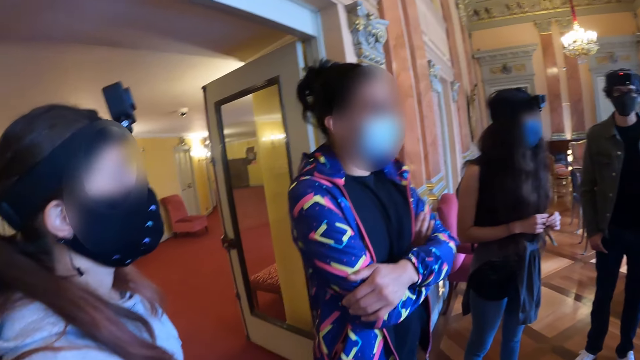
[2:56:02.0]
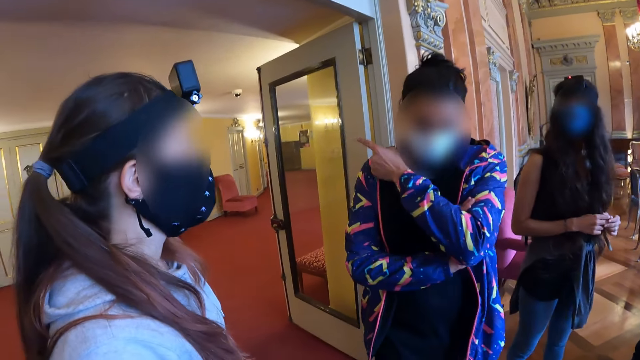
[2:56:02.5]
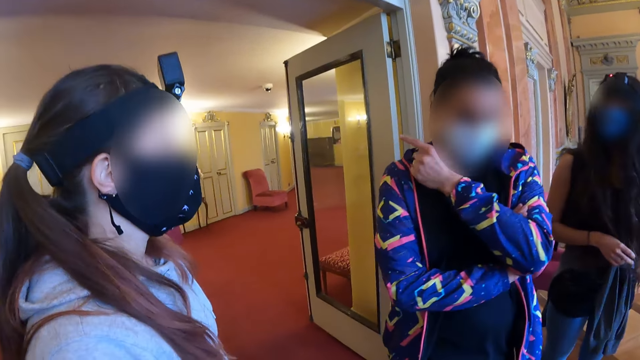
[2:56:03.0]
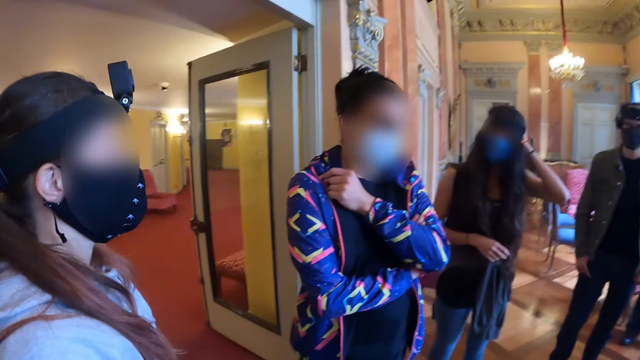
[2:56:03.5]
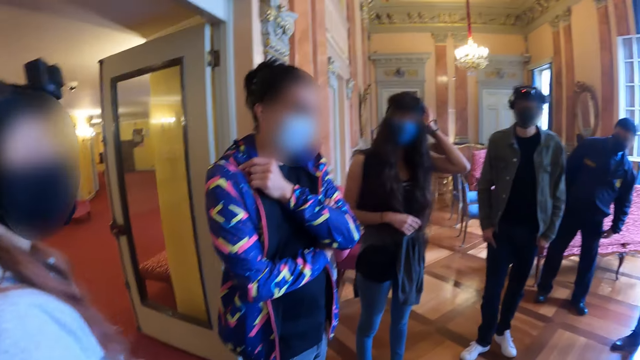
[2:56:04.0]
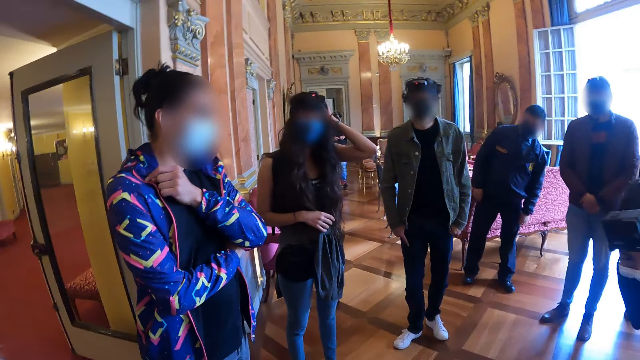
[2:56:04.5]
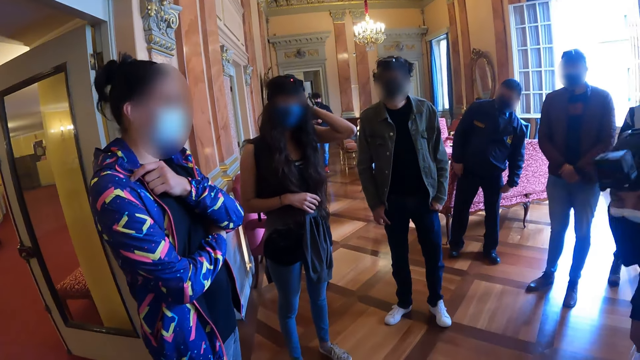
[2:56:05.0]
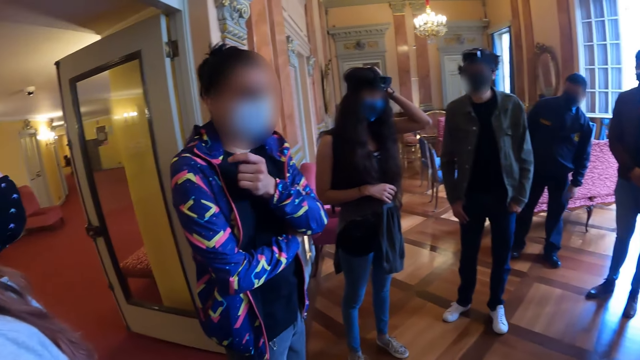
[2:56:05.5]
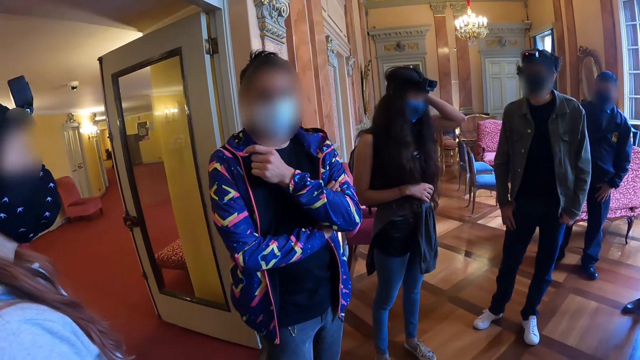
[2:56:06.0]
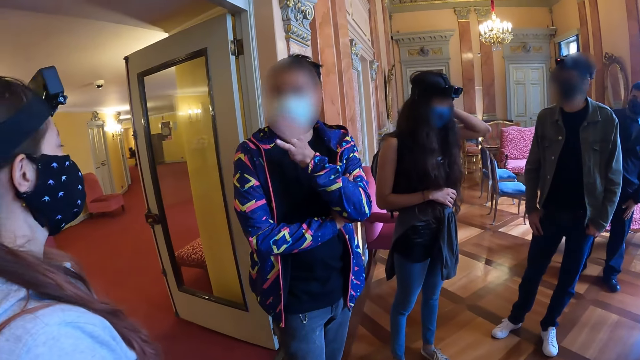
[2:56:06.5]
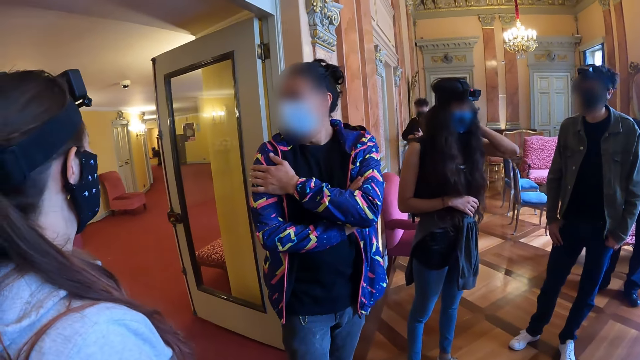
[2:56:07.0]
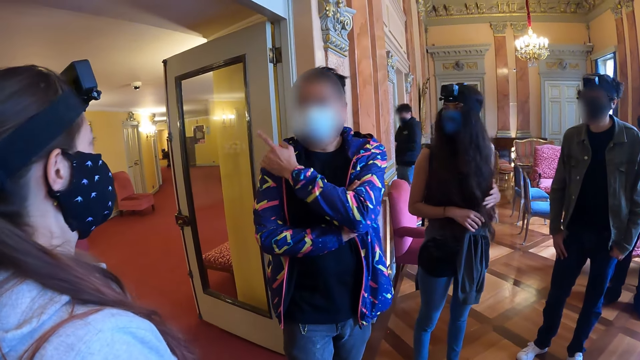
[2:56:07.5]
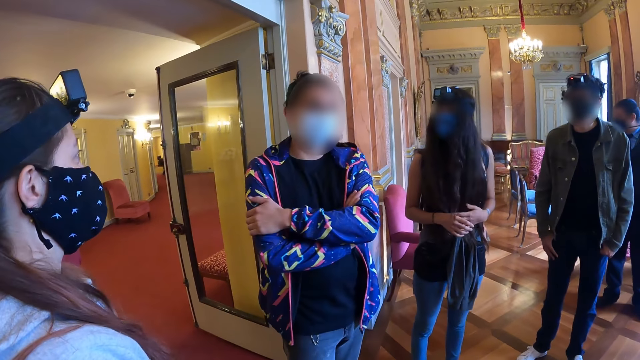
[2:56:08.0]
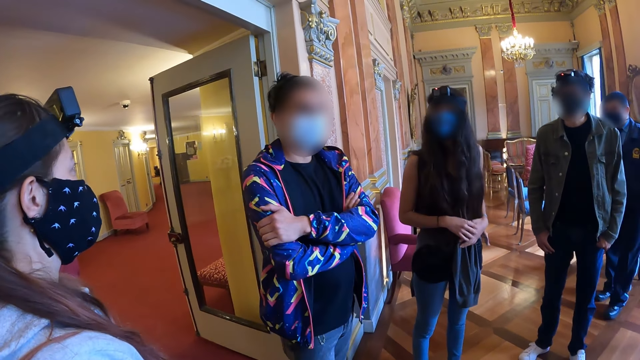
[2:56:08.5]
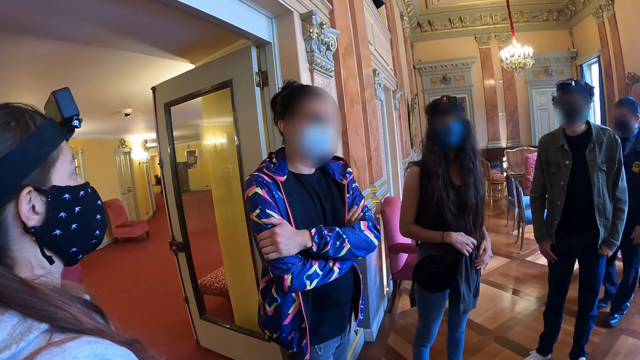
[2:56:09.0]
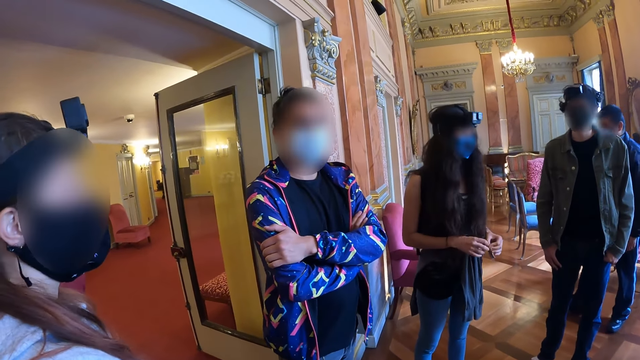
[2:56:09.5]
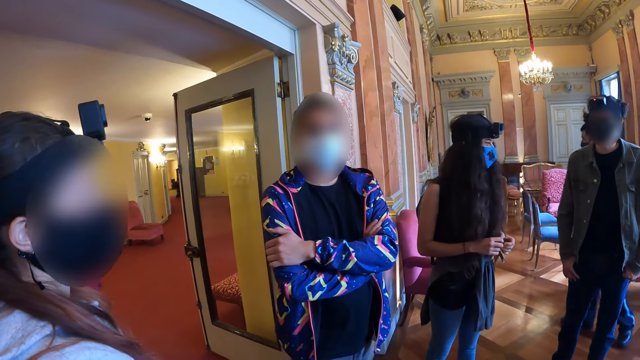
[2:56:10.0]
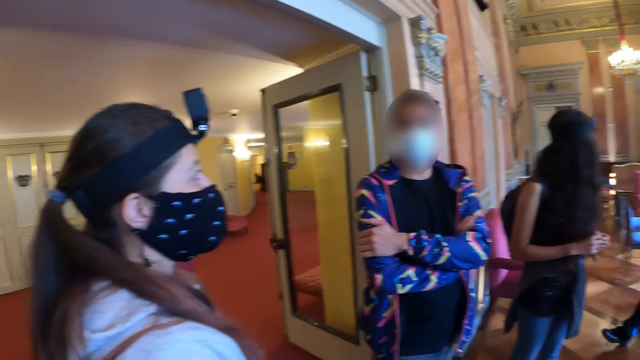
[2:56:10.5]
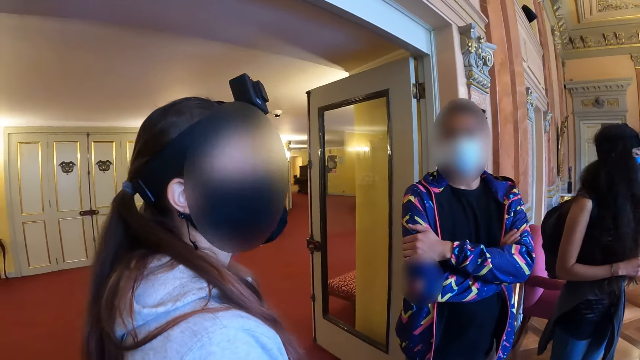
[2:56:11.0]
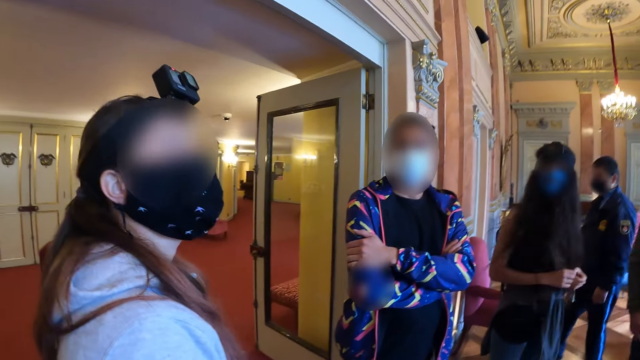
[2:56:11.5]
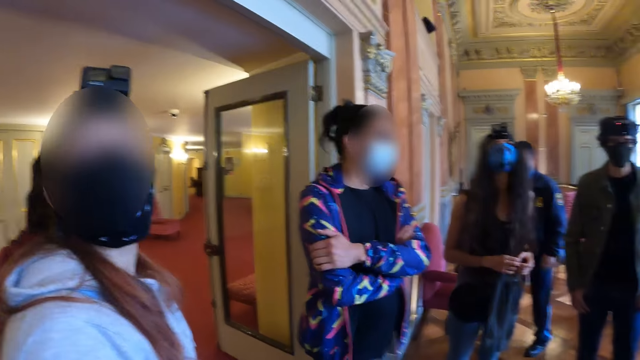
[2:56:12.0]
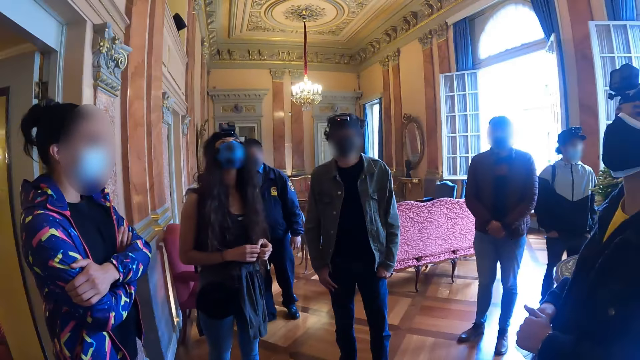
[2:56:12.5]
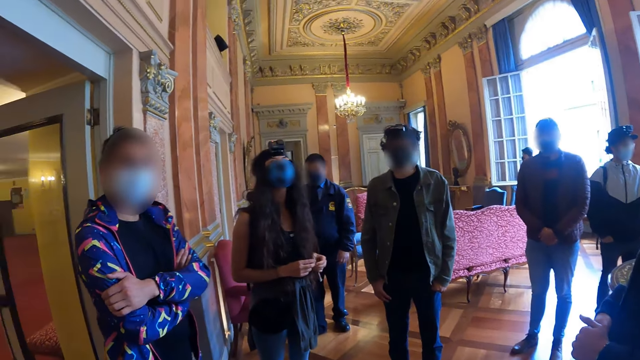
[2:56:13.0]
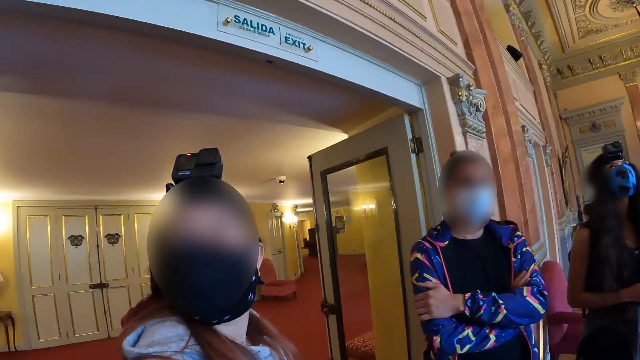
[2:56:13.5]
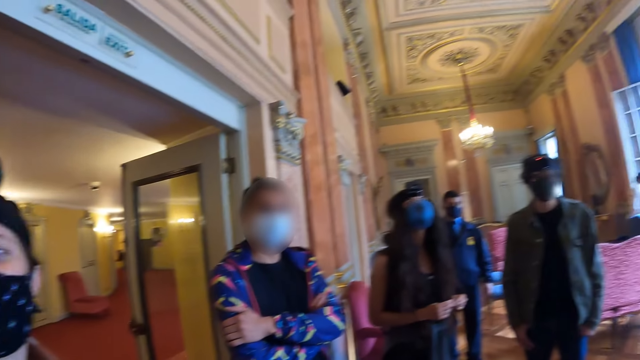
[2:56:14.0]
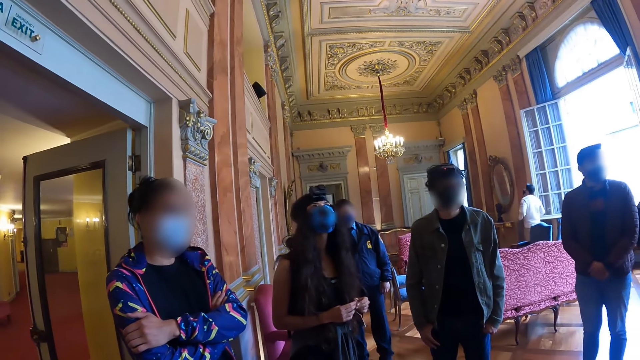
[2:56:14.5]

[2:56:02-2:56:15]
The camera wearer looks at a woman. They look around the room. They look at the woman.

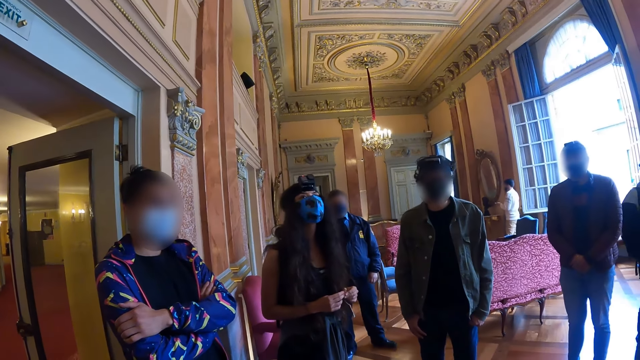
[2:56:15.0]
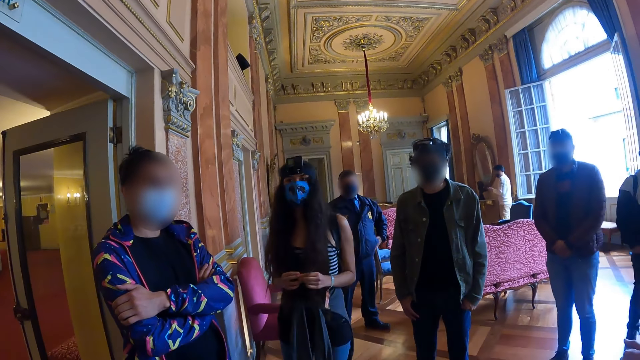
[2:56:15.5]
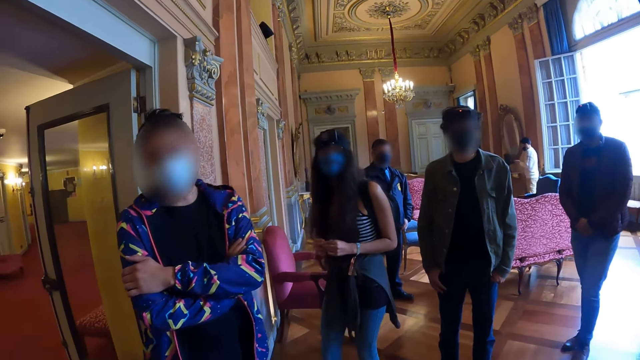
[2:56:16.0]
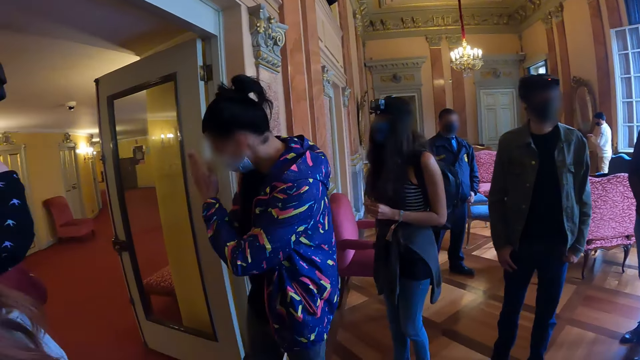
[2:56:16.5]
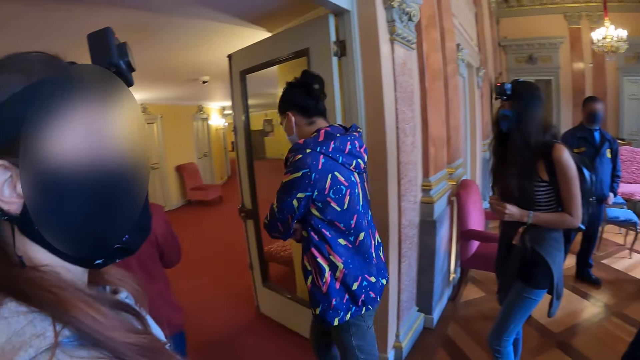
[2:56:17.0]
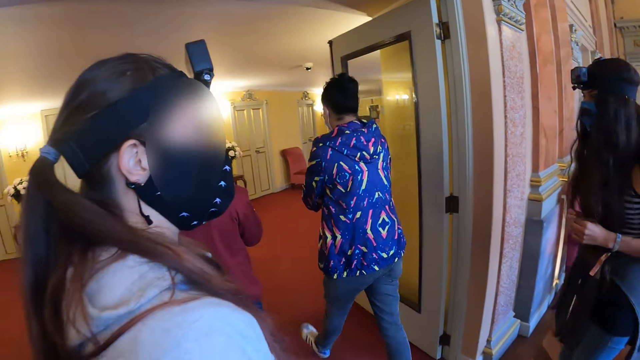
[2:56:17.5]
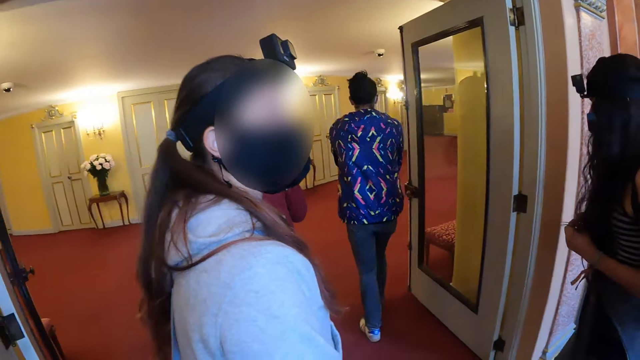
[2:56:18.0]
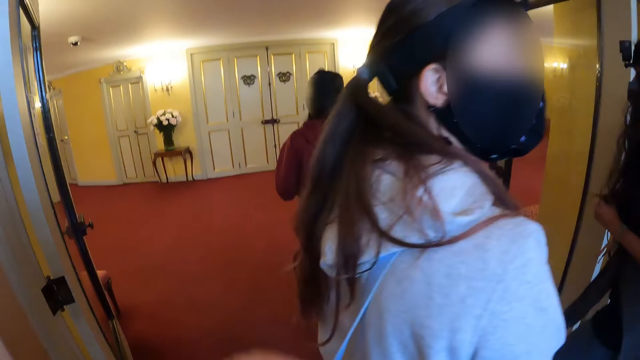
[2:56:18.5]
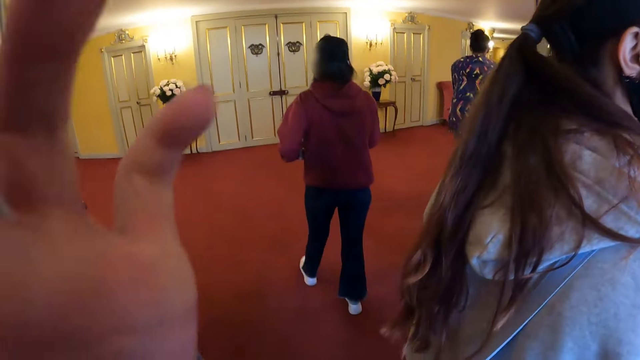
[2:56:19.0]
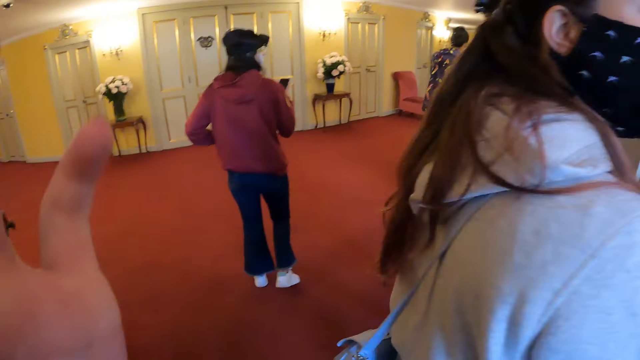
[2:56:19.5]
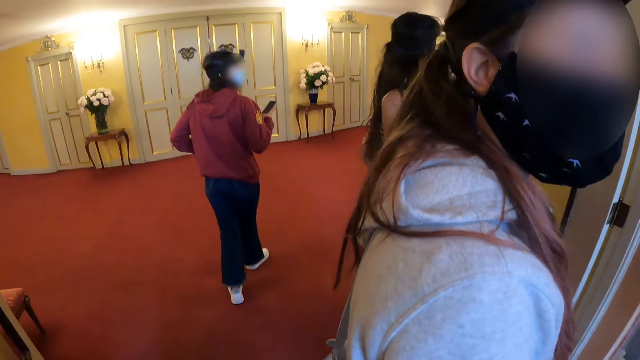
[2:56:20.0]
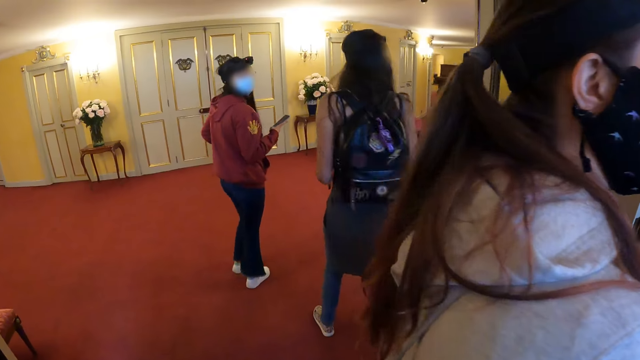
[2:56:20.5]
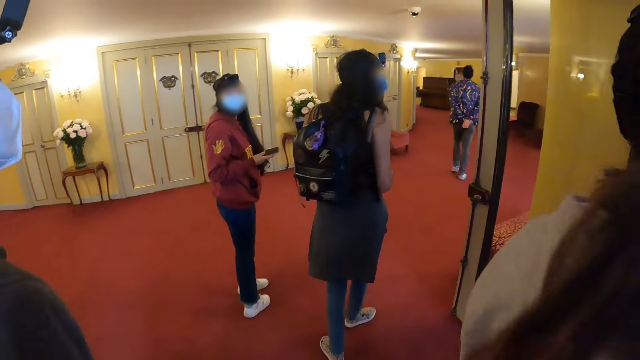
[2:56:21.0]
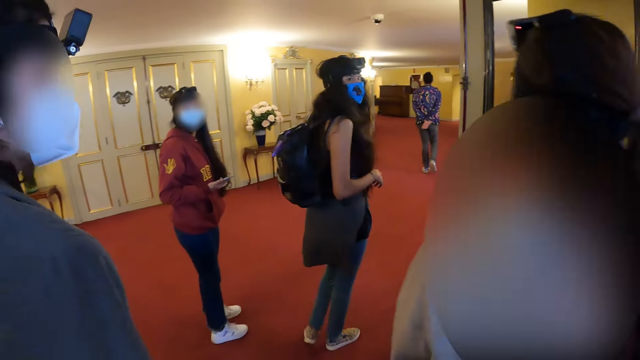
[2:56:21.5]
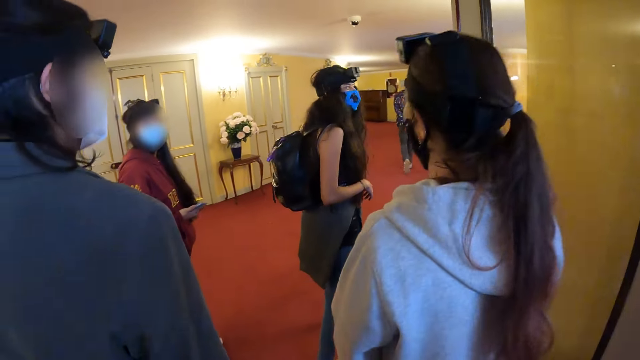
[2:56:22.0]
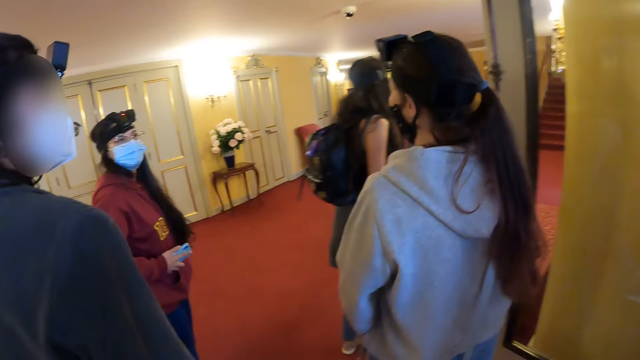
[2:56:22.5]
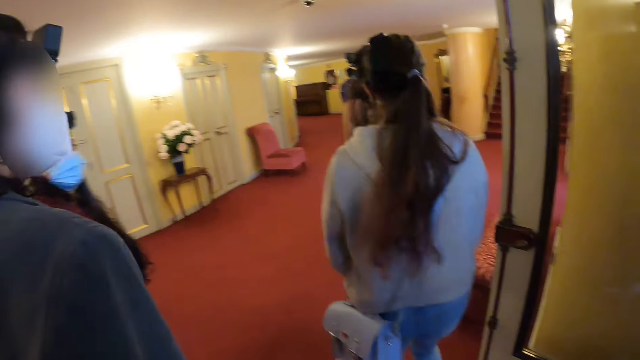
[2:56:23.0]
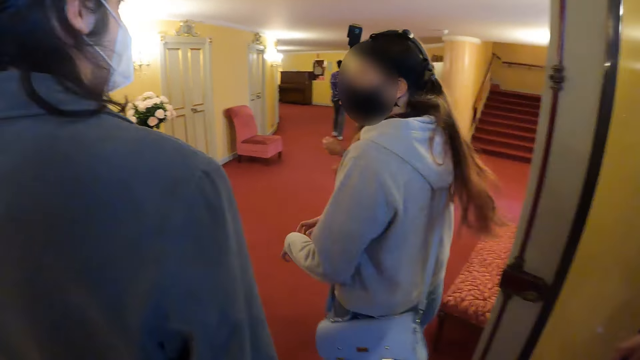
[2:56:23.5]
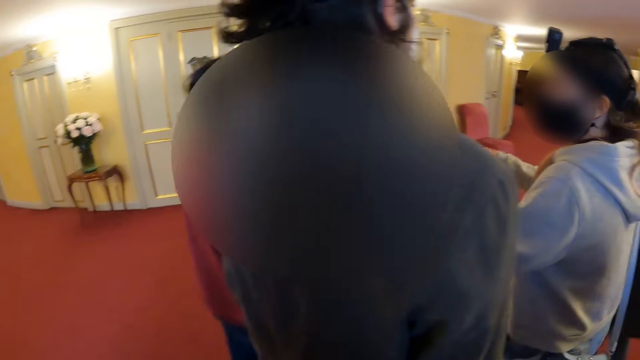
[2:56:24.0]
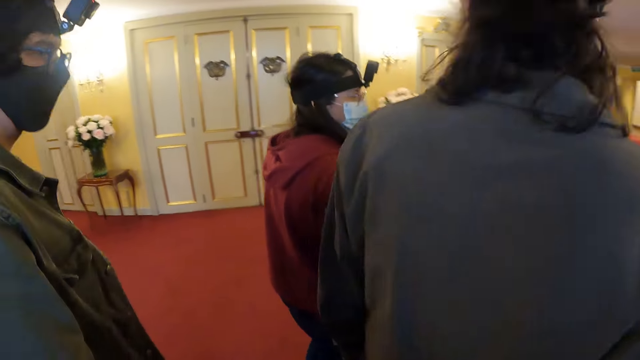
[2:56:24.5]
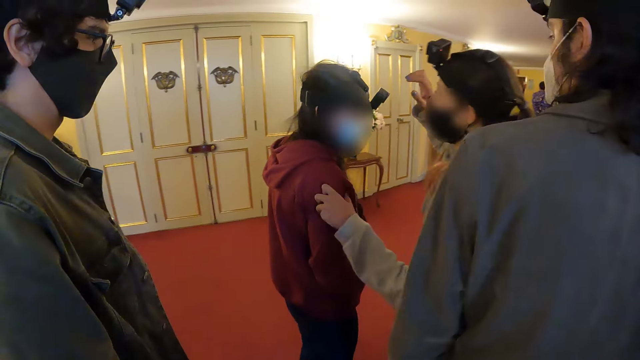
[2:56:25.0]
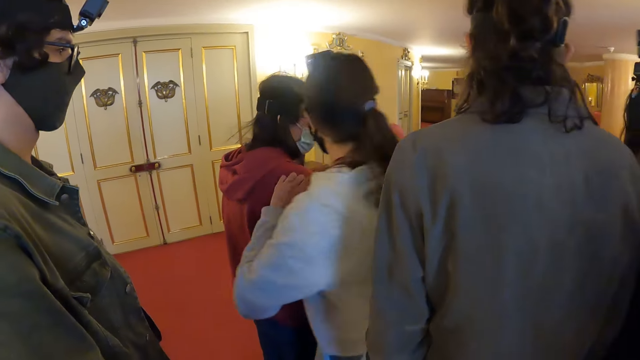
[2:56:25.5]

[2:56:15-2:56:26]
The camera wearer fixes the camera. They walk around the house.
